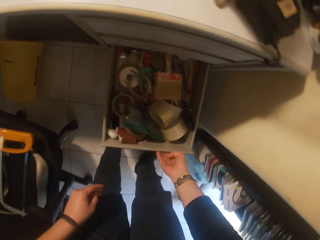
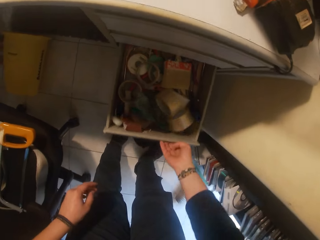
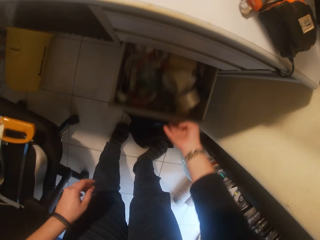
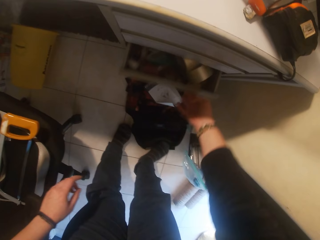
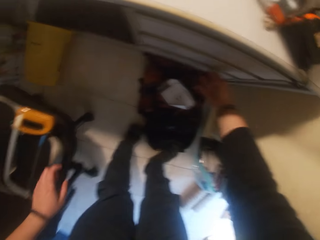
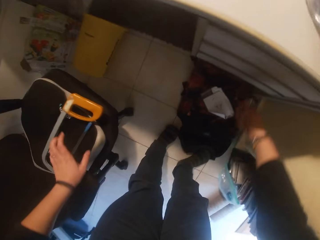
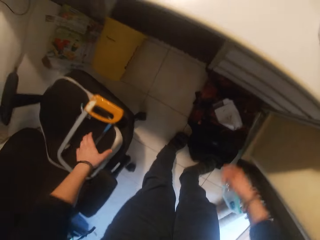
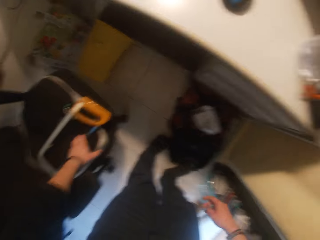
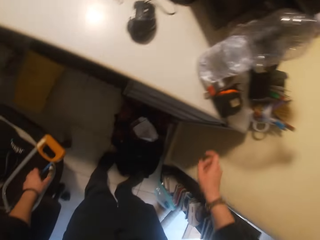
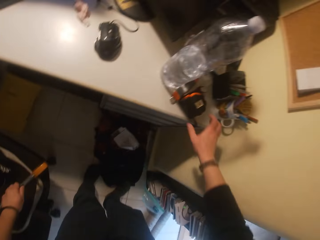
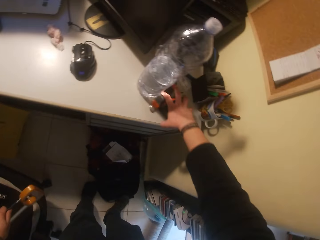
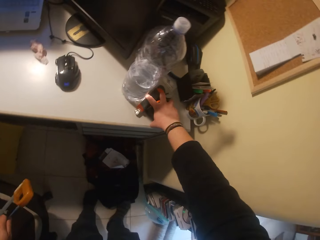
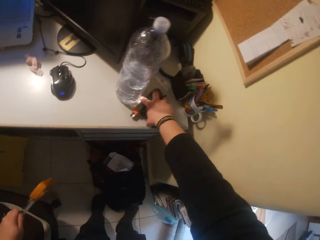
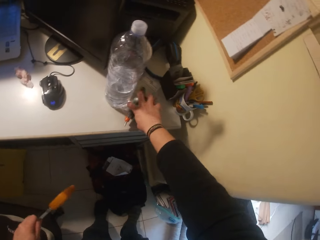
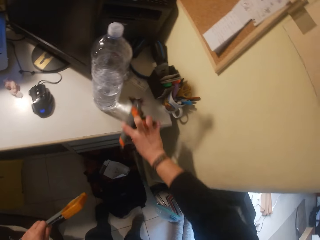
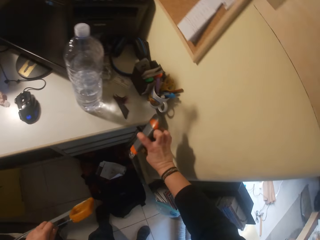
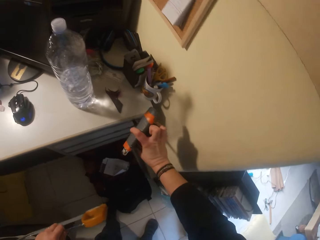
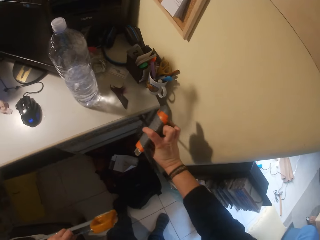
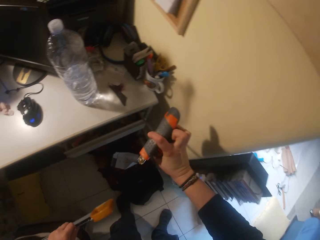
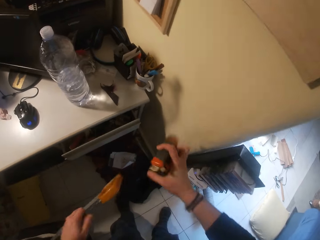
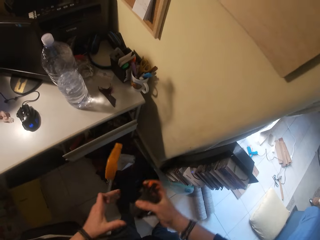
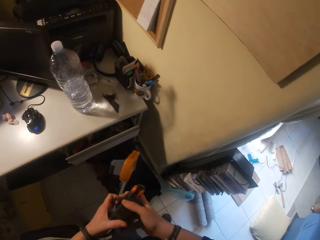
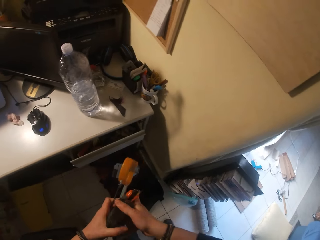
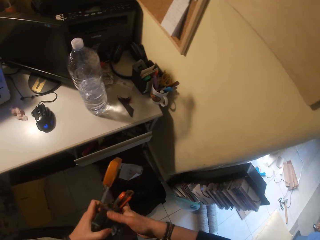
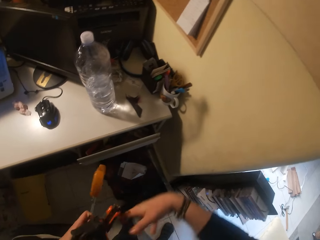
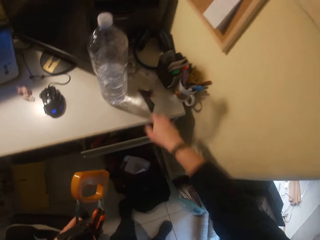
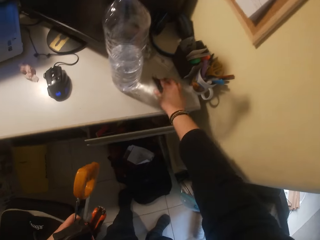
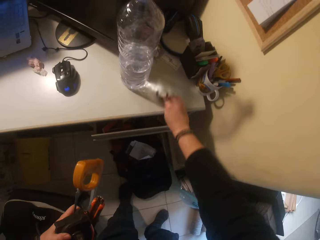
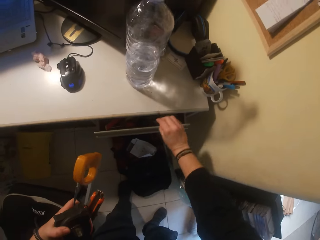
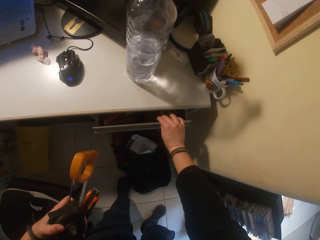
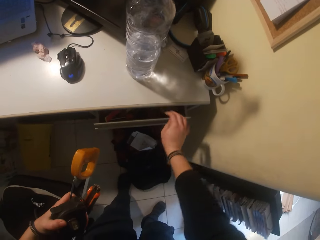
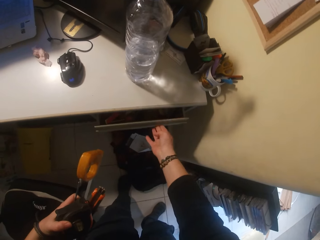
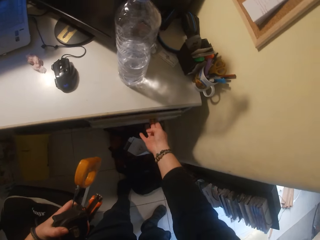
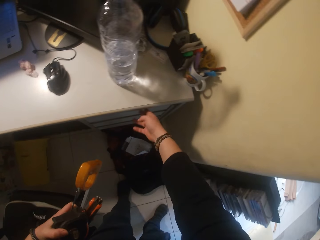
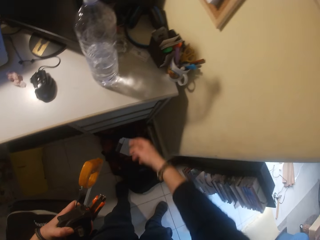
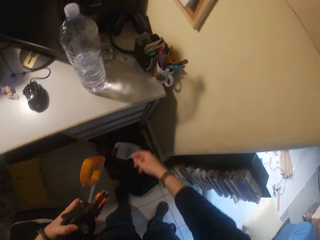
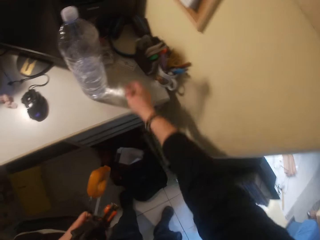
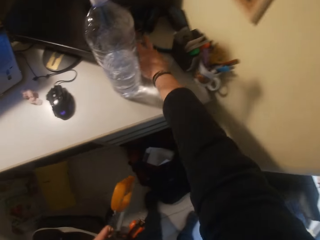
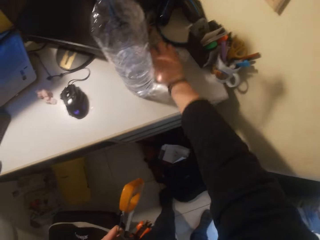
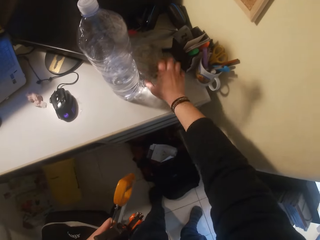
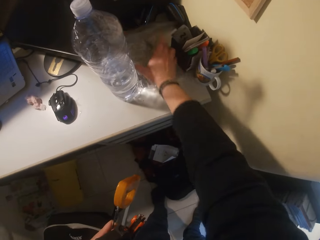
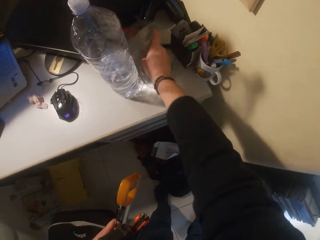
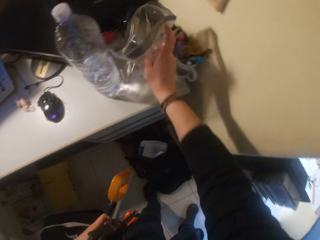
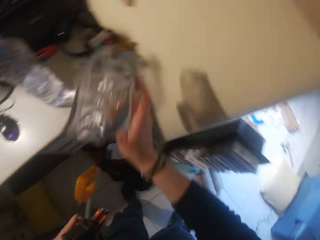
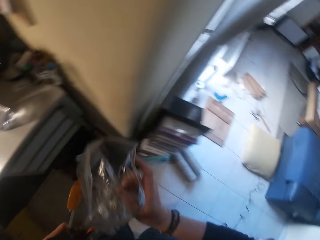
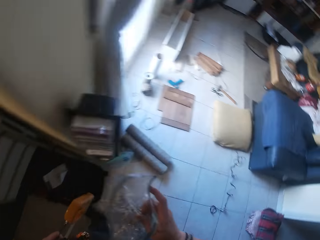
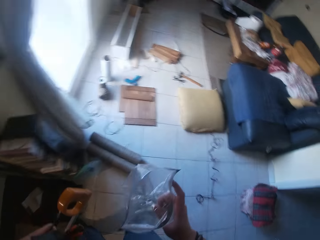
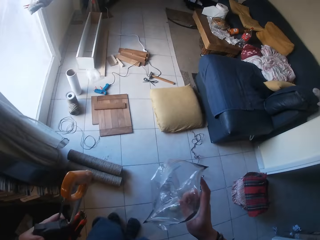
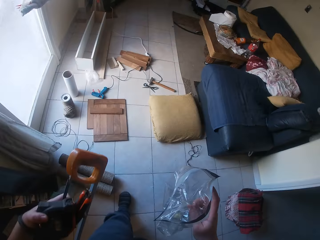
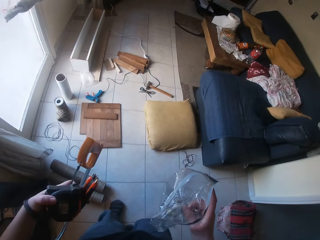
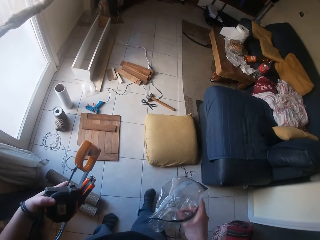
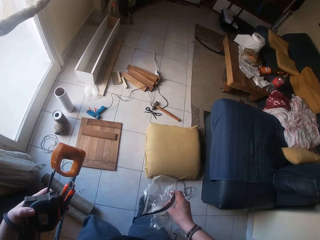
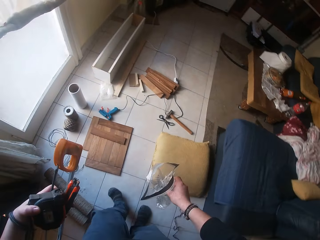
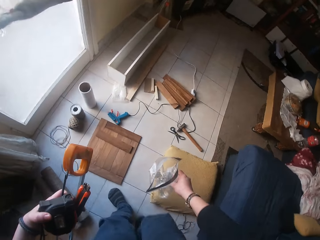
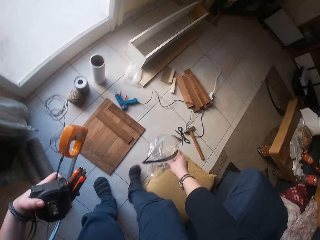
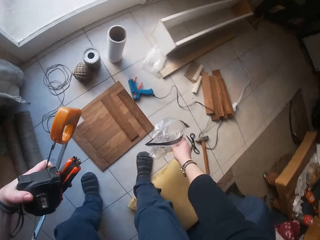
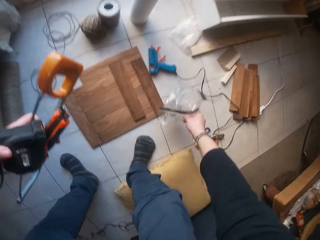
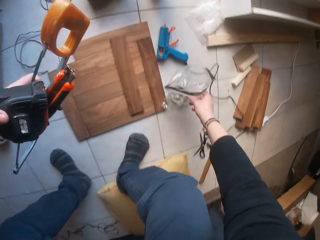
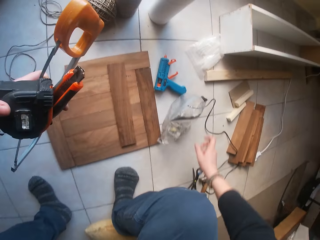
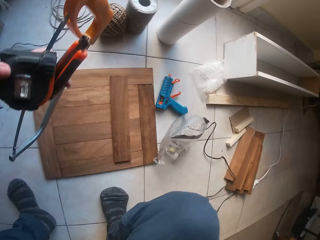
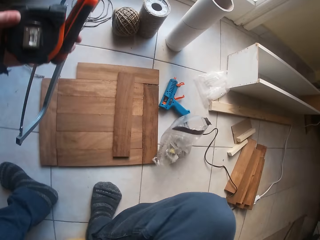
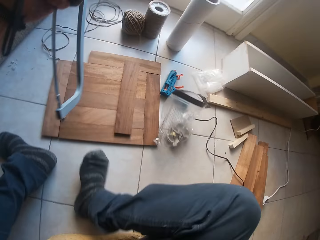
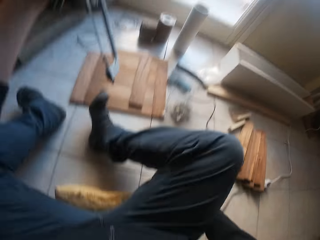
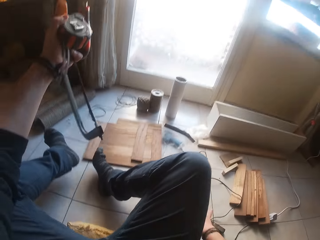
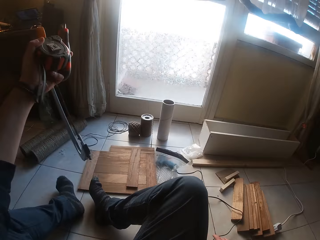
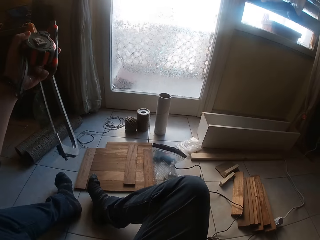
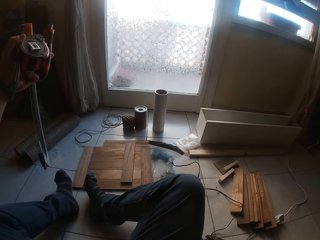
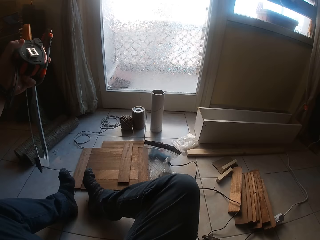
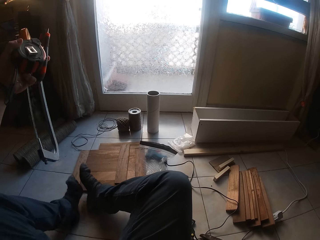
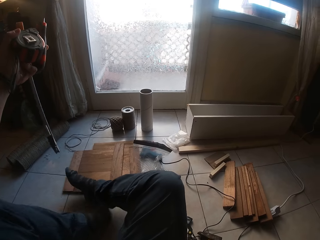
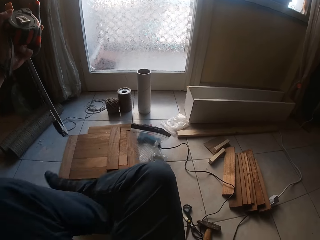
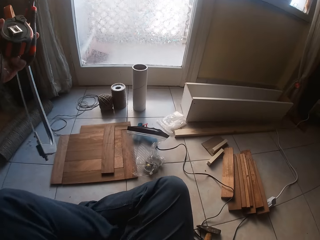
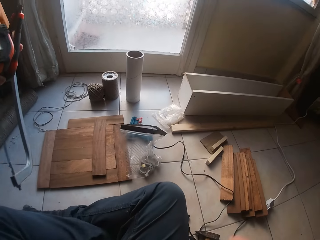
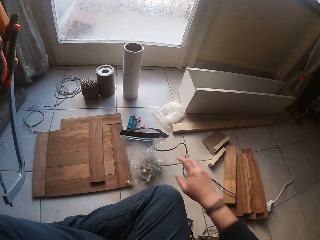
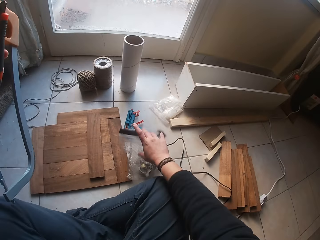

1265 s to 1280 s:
The camera wearer opens the drawer. They pick up an object. They open the drawer. They close the drawer. They pick up the paper and walk around. They place the paper down. They sit down.

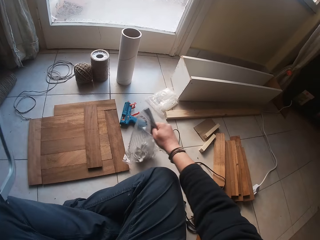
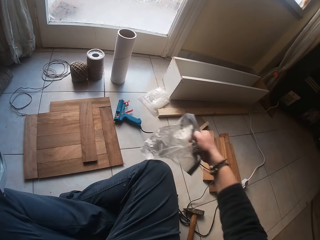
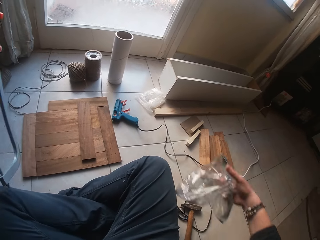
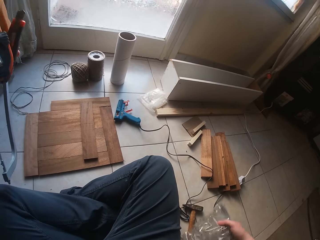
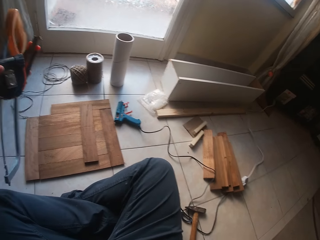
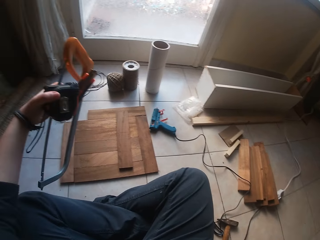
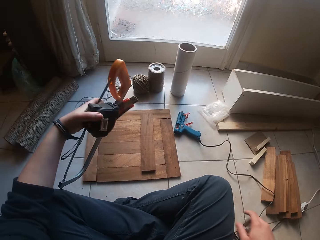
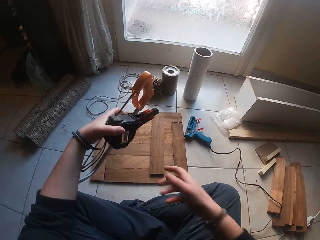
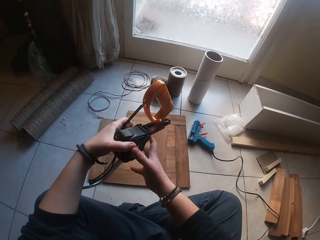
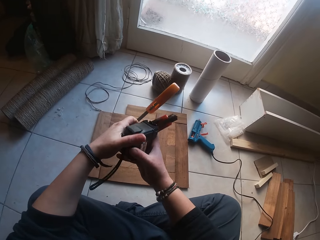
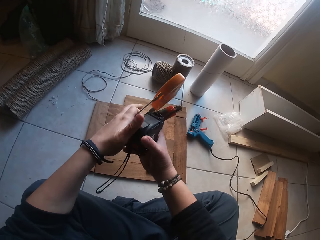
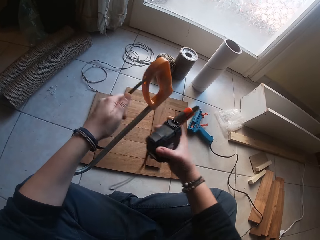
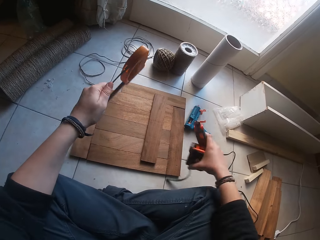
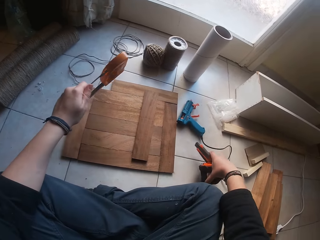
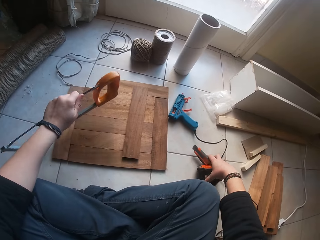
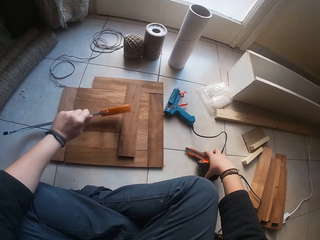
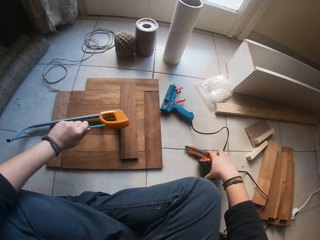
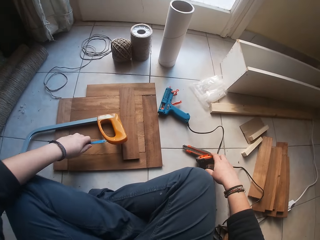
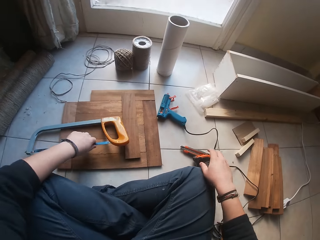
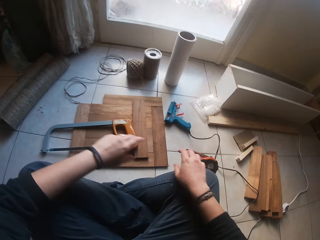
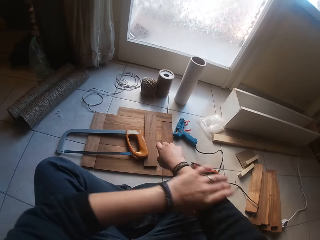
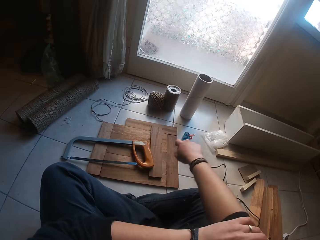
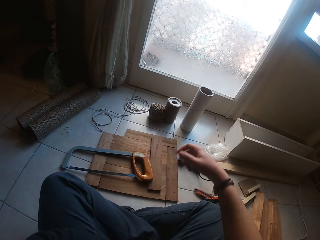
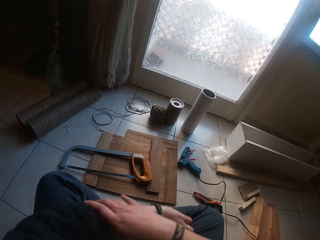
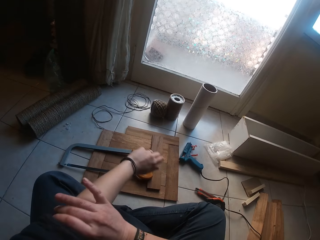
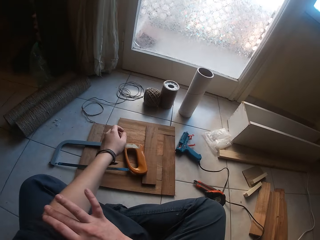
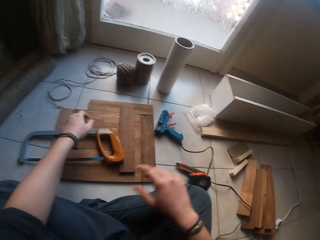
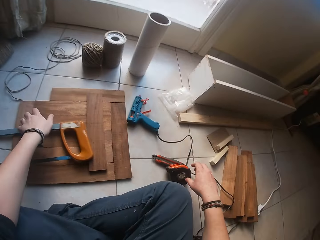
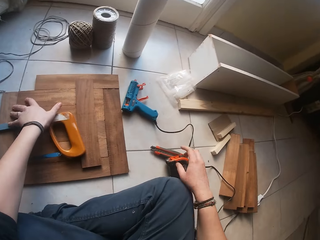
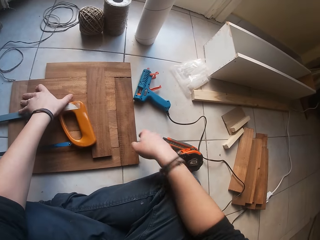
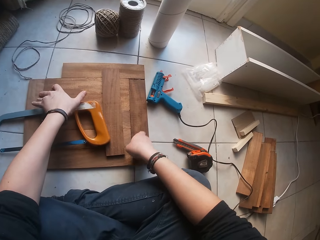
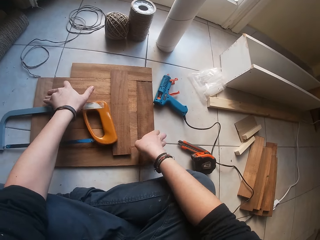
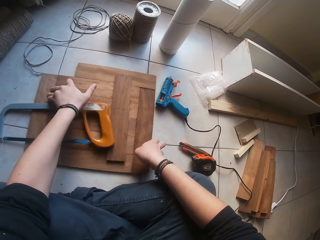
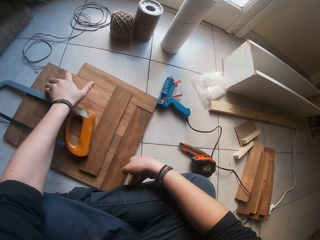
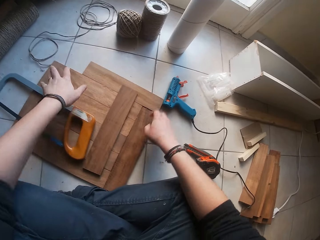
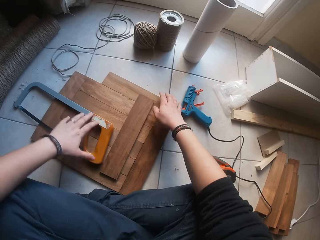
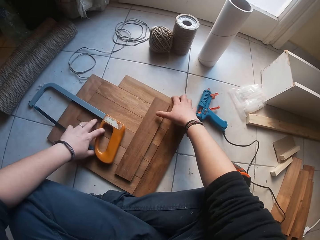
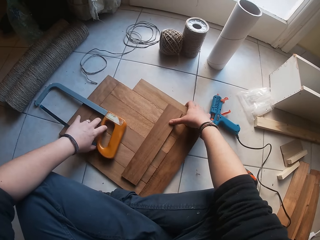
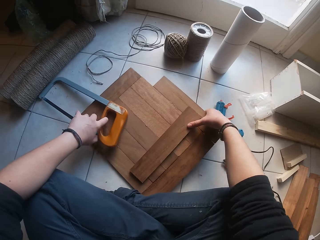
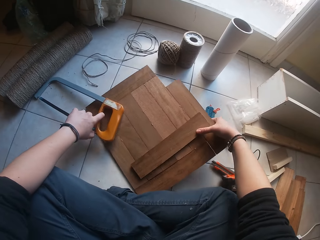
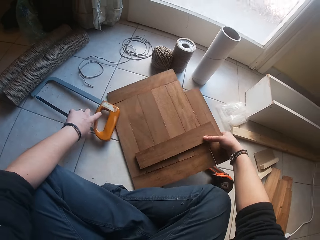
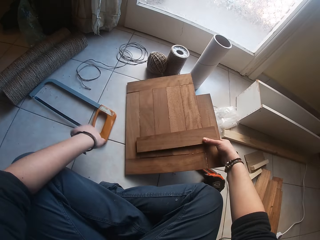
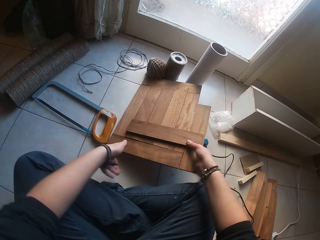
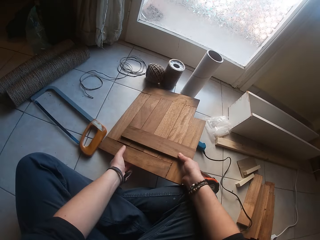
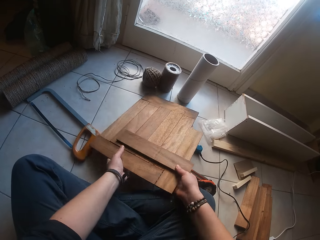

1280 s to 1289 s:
The camera wearer picks up the paper. They place the tape measure down. They fold the sleeves. They pick up the wood.
